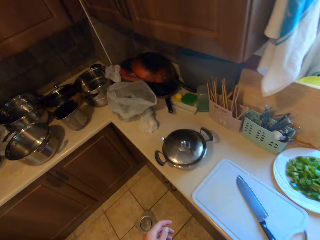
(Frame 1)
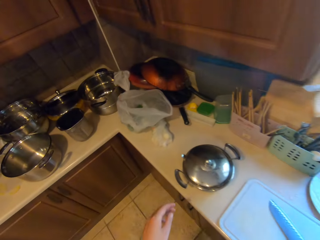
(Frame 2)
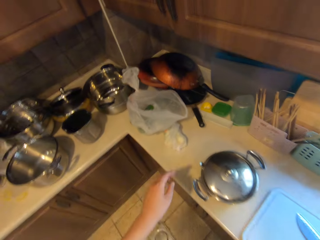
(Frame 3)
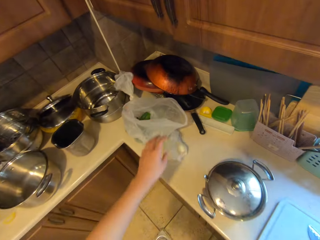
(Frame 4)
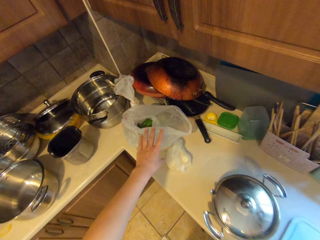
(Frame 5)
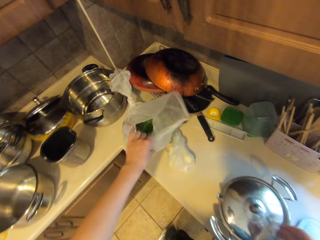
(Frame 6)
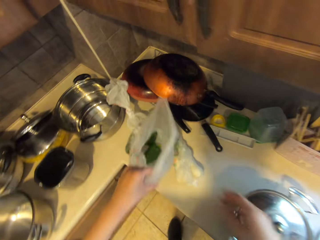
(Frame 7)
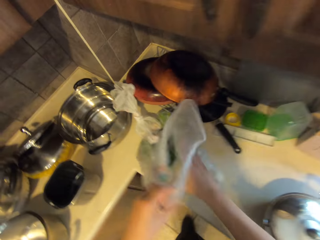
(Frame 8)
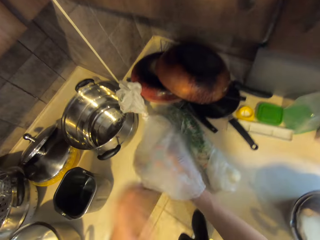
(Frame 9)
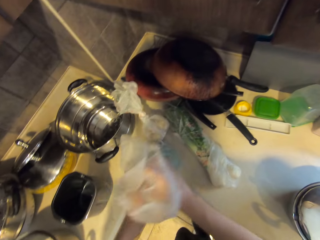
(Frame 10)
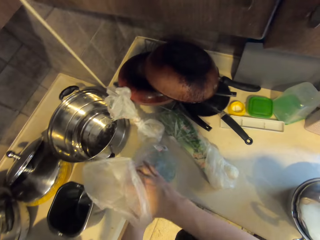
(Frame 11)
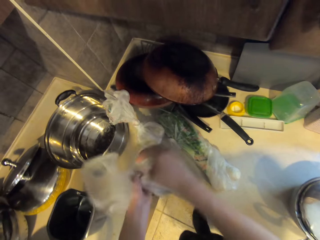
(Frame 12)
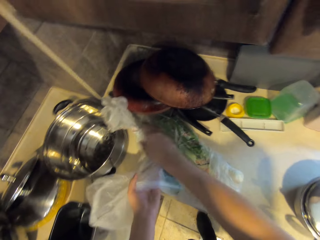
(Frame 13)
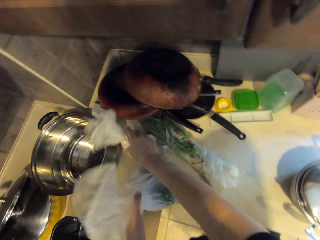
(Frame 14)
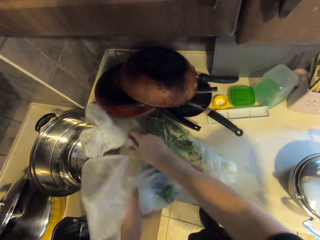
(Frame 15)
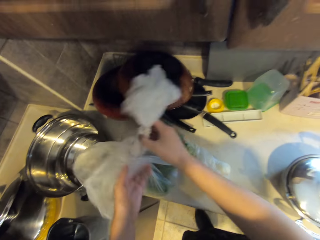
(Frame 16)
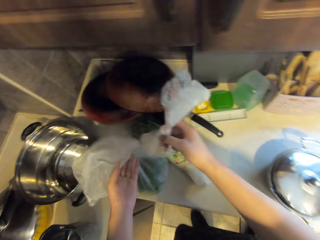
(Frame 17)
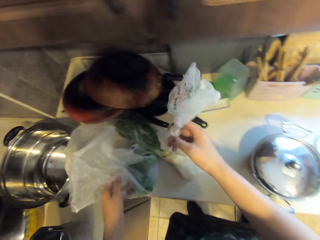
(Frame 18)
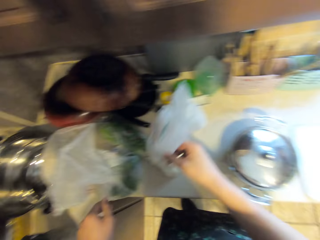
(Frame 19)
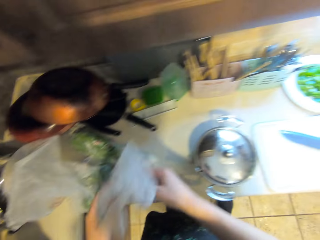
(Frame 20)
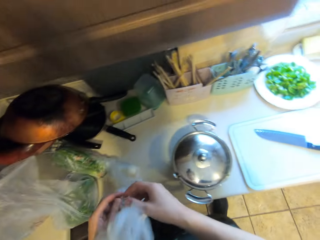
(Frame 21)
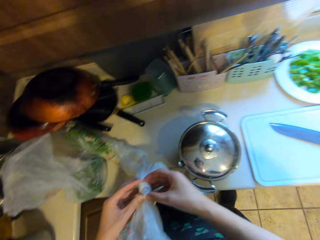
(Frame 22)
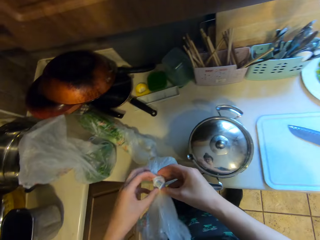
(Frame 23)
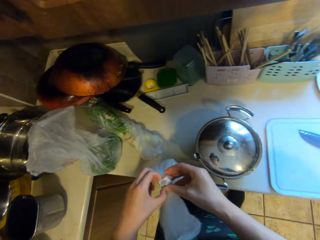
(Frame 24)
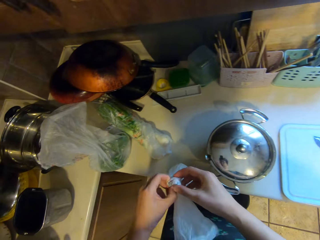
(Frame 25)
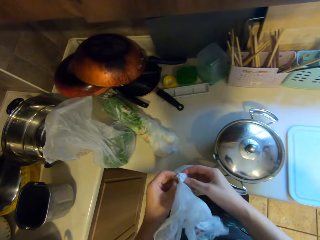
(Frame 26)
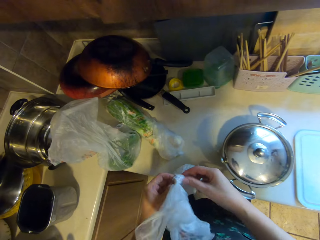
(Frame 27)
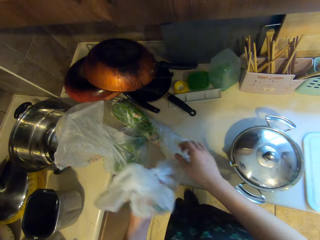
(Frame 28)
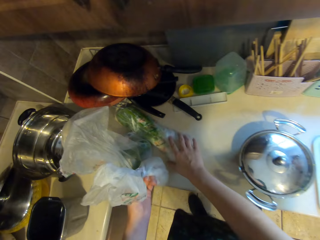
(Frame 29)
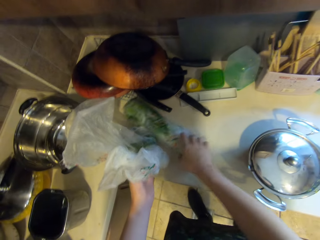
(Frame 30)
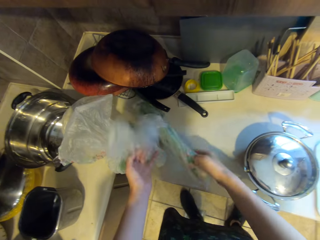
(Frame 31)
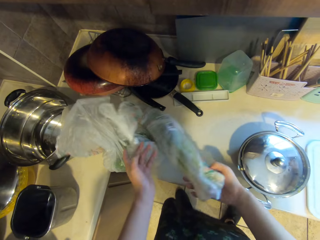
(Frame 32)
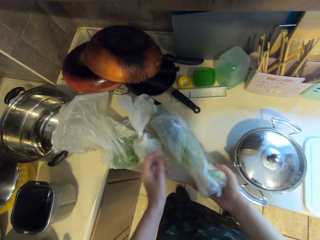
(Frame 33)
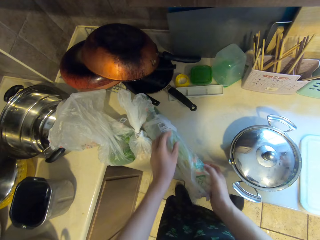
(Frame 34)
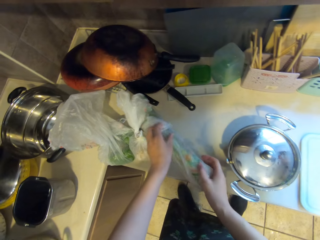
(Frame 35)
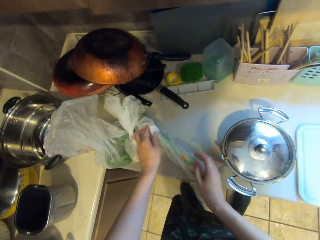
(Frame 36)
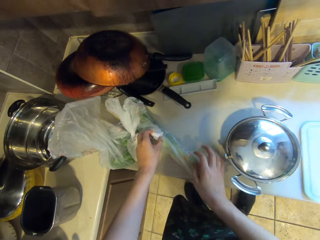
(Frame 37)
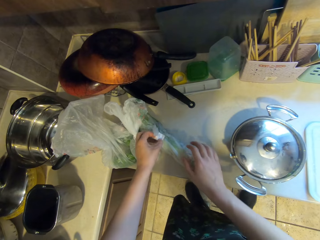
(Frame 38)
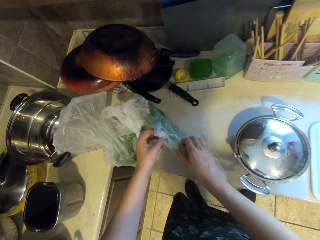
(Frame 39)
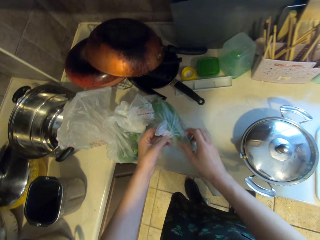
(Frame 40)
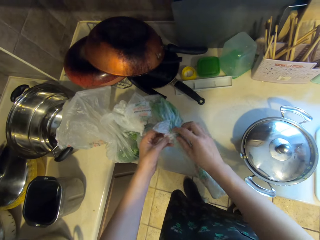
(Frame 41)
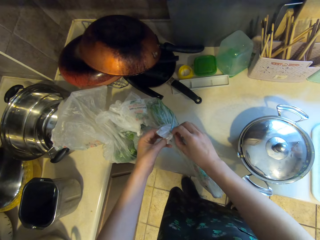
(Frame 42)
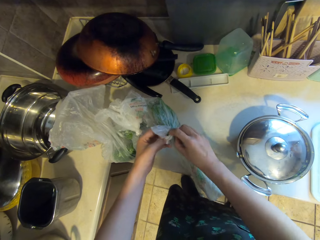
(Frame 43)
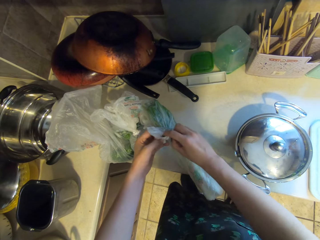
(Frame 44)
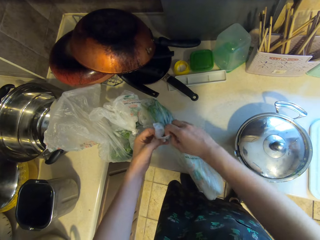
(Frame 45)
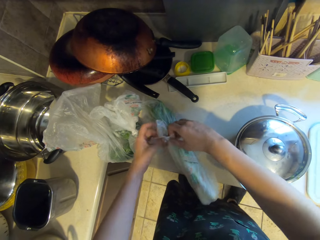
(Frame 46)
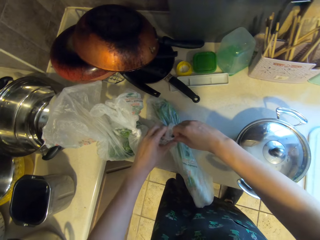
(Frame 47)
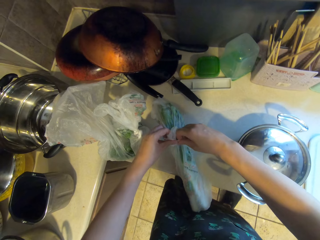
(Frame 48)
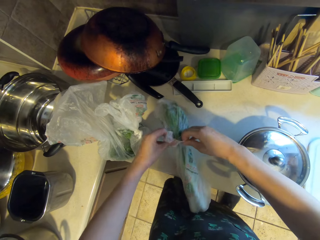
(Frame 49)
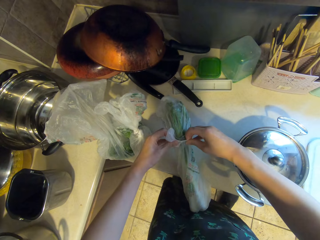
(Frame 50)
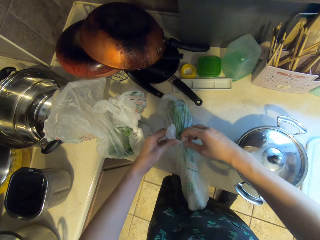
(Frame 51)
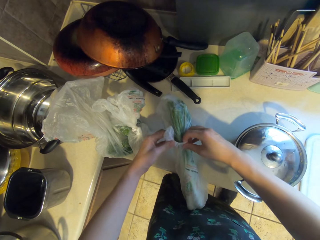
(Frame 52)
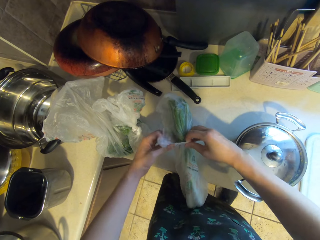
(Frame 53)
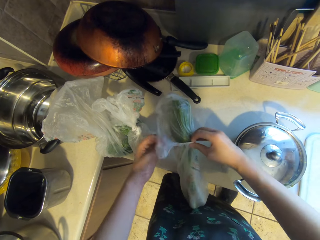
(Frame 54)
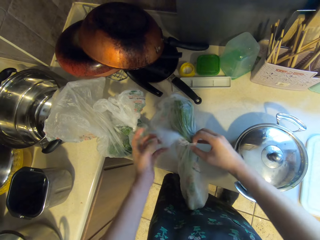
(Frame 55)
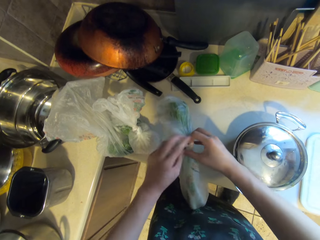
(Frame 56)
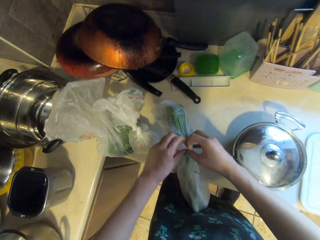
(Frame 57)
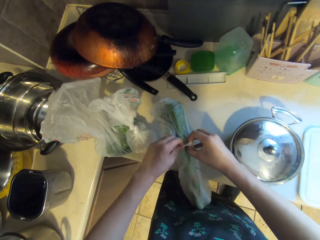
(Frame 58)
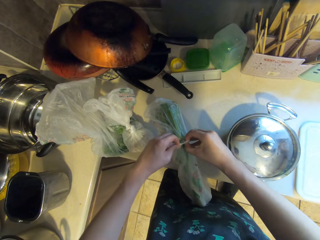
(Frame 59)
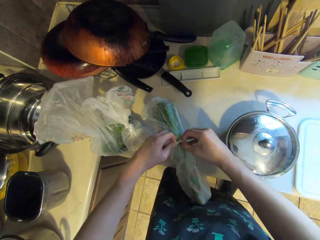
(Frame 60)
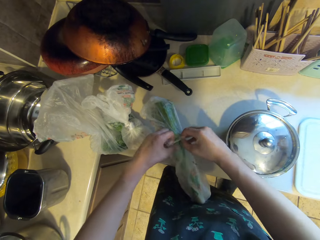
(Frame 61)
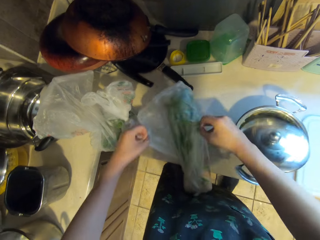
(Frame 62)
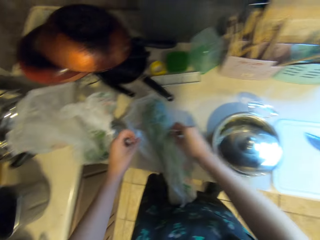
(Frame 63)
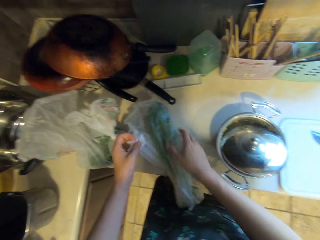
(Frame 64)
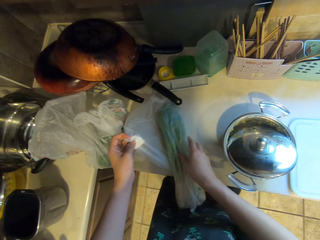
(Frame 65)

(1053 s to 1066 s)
The camera wearer walks around the kitchen. He touches a nylon paper. He grabs a plastic bag from the counter with his right hand. He picks up another plastic bag from the counter with his right hand. He unties the plastic bag with both hands. He drops the plastic bag on the counter with his left hand. He picks up the third plastic bag of food from the counter with his right hand. He places the plastic bag of food on the counter. He unties the plastic bag with both hands.

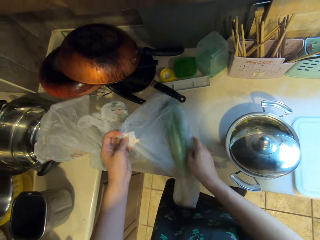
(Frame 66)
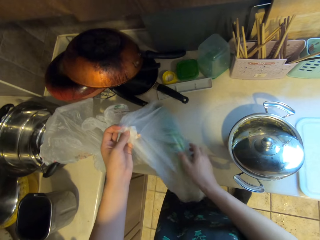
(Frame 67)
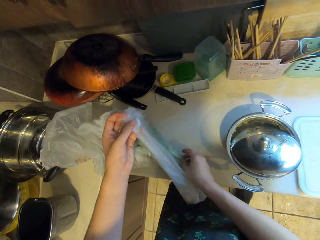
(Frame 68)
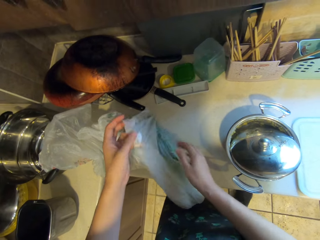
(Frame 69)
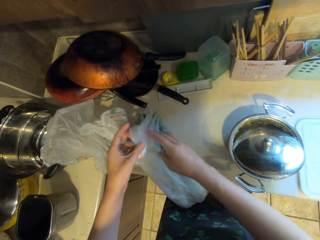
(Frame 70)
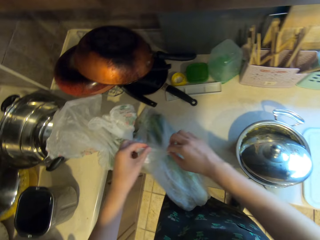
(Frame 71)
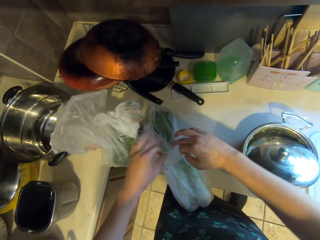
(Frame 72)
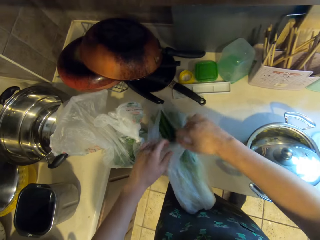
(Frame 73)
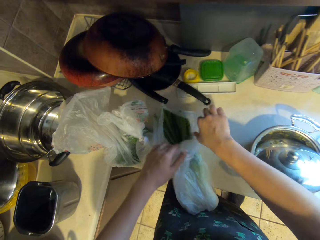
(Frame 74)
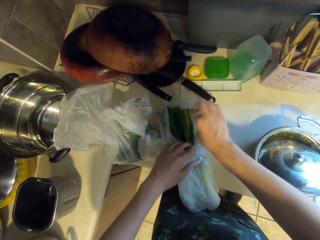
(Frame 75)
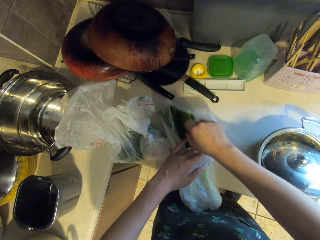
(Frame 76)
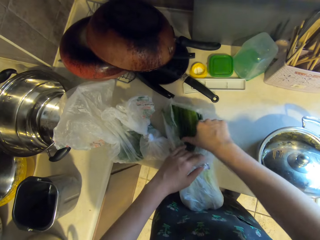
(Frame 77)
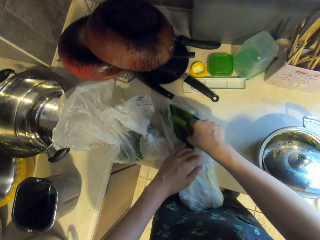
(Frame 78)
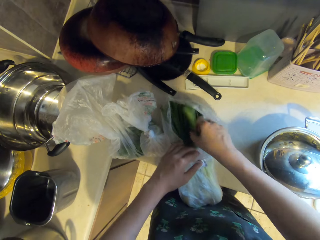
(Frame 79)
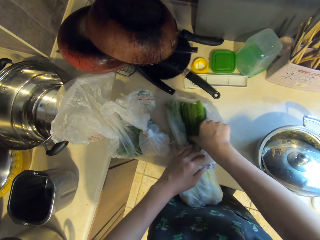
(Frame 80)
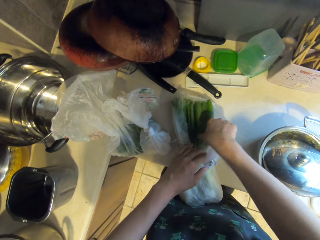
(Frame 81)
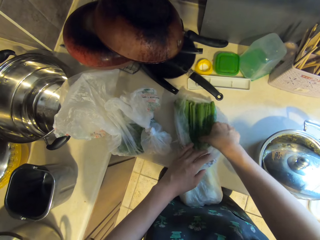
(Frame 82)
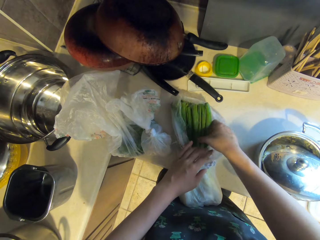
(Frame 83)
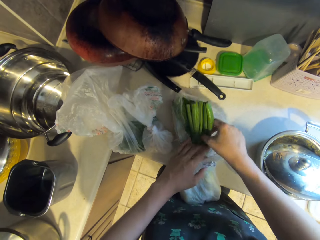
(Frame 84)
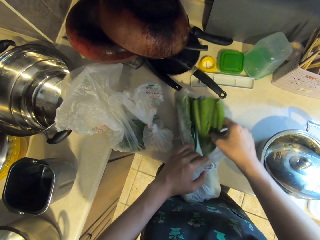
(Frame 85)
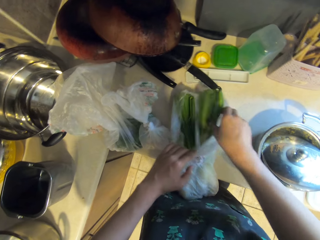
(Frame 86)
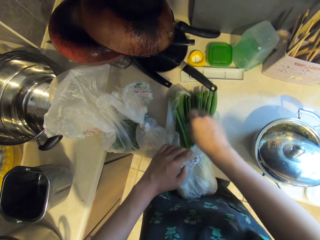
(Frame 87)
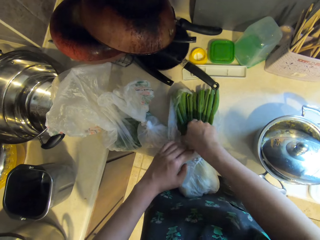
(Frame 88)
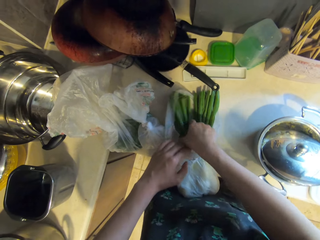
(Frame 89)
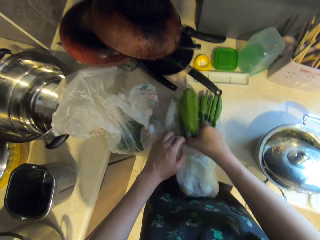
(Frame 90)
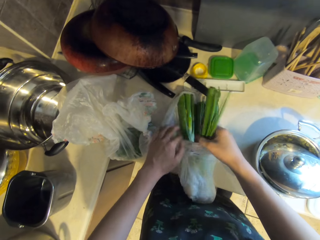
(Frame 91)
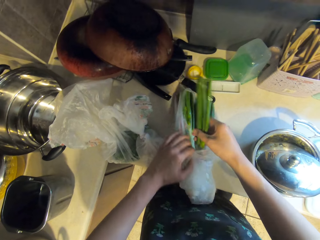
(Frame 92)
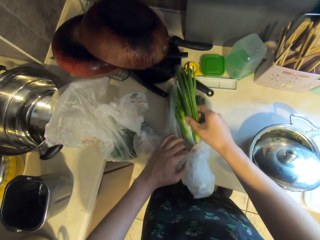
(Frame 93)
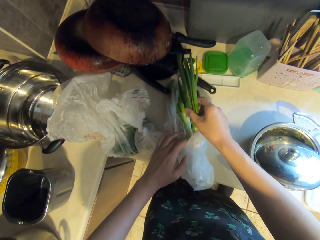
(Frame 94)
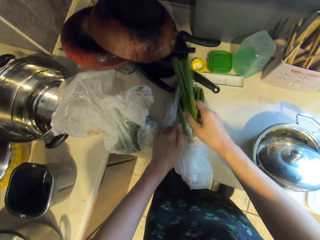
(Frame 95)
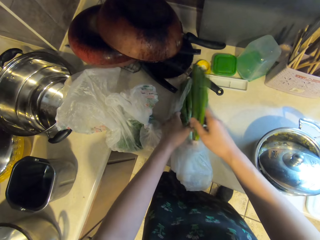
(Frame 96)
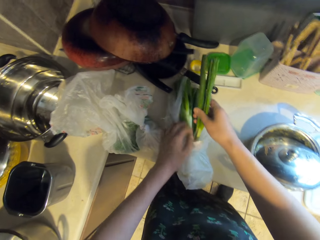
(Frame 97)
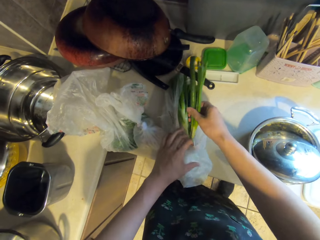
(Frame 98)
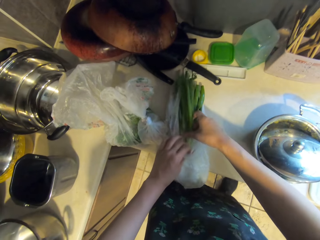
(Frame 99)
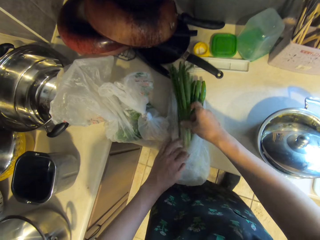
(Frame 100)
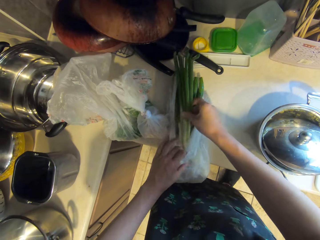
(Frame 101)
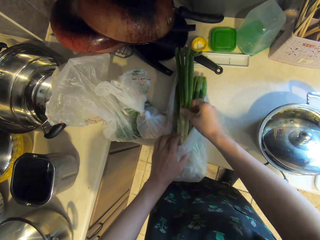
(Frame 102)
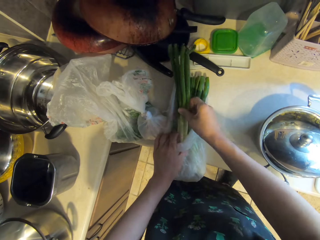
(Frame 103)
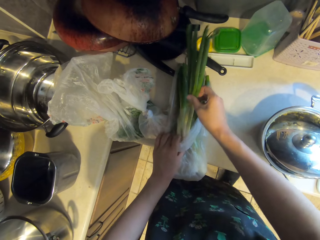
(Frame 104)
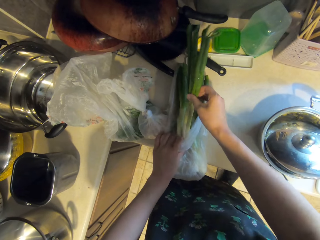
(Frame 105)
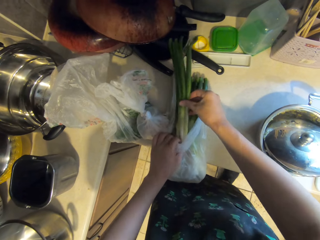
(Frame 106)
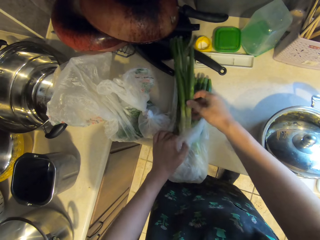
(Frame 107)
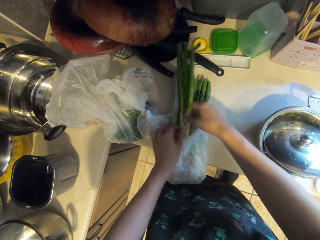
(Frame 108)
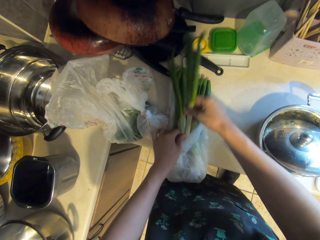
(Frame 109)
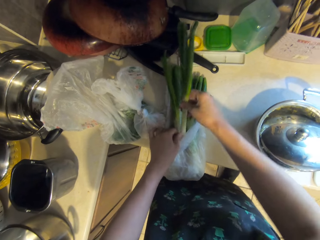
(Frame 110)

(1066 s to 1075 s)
The camera wearer touches a piece of spring onion in the plastic bag with his right hand. He removes a piece of spring onion from the plastic bag with his right hand.
